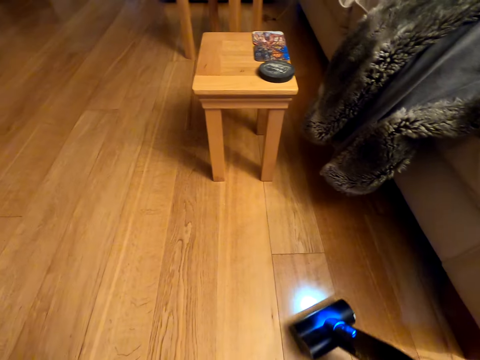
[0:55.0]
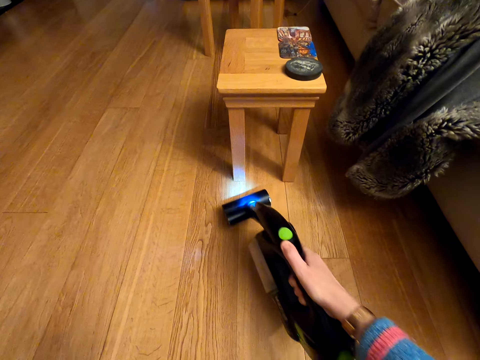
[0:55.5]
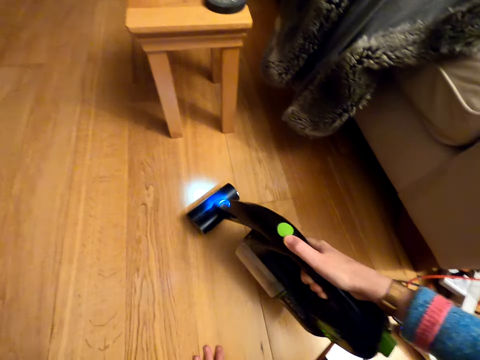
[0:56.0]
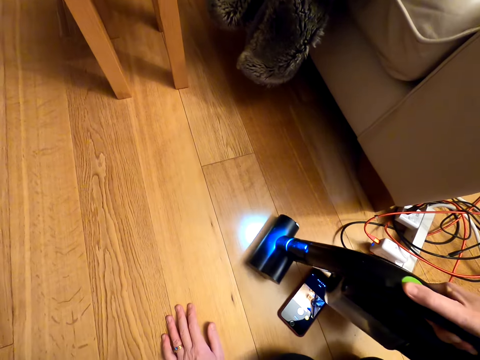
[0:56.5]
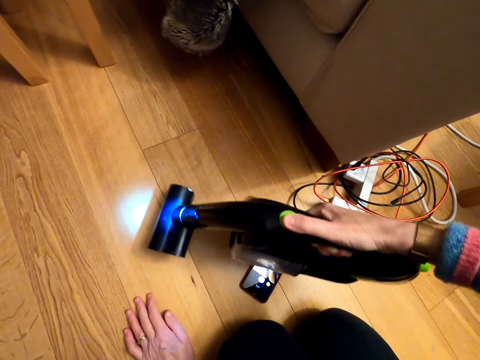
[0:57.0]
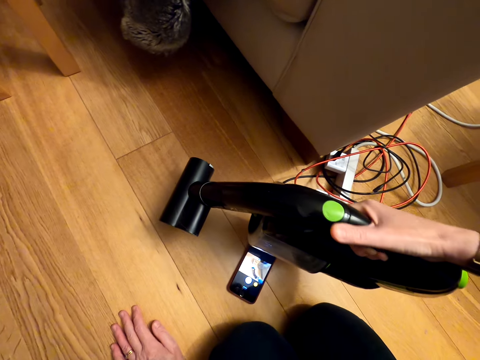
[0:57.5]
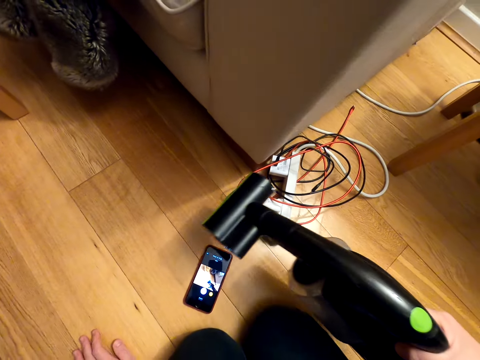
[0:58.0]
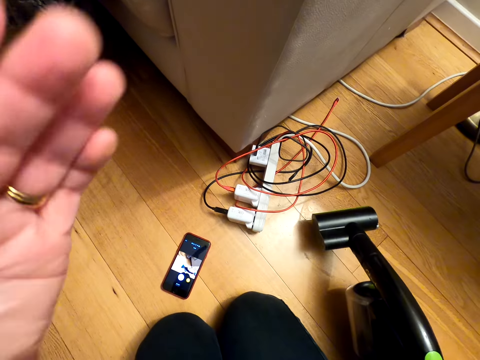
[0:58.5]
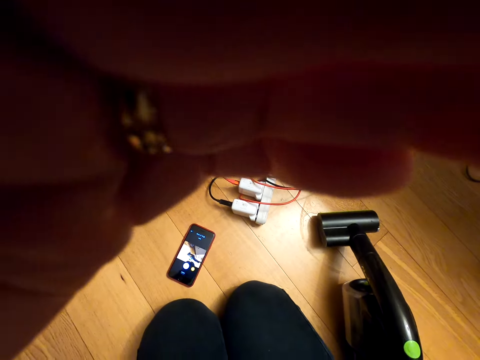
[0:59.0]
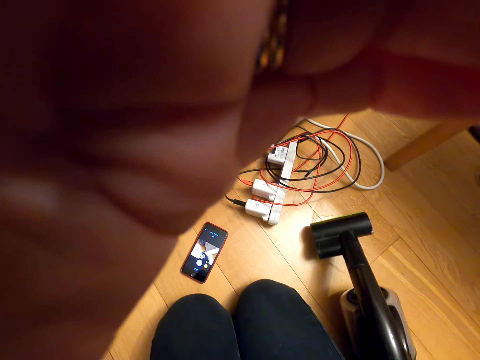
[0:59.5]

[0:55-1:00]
The camera wearer switches off the vacuum cleaner. They set the camera.
